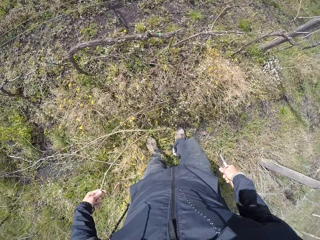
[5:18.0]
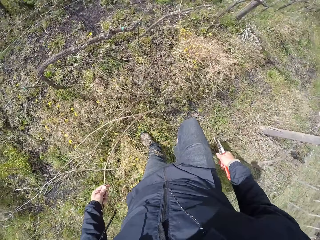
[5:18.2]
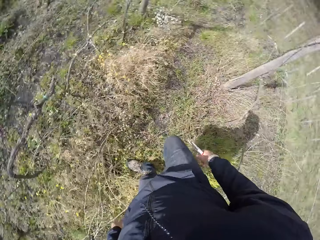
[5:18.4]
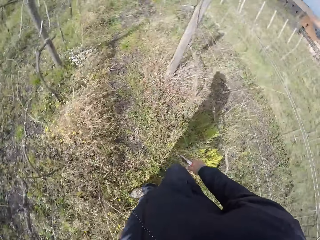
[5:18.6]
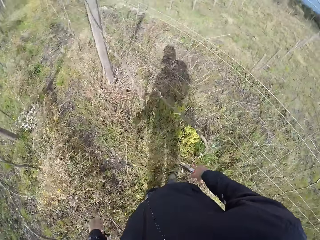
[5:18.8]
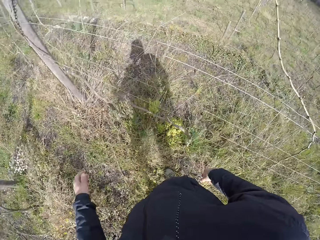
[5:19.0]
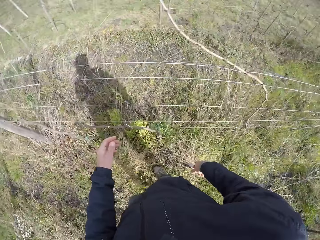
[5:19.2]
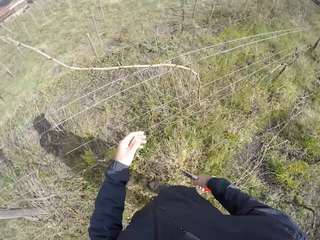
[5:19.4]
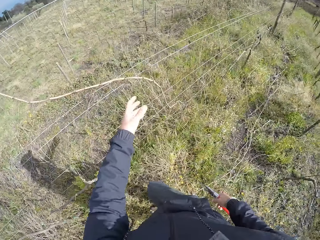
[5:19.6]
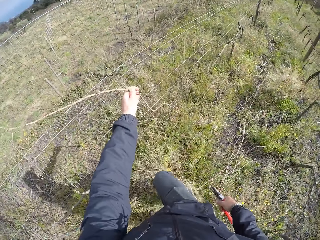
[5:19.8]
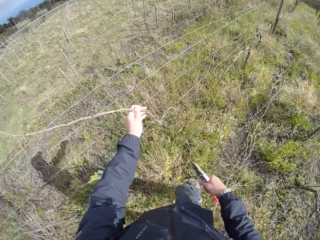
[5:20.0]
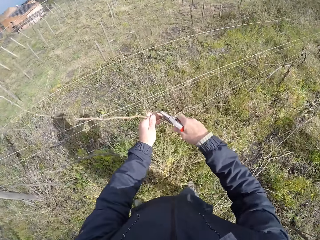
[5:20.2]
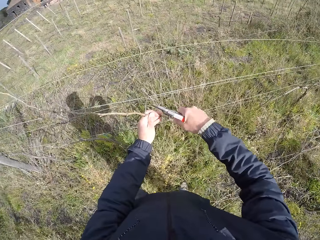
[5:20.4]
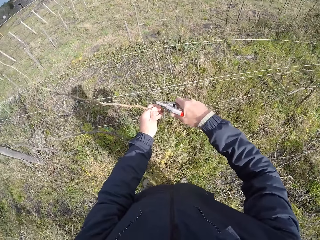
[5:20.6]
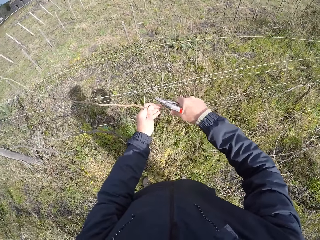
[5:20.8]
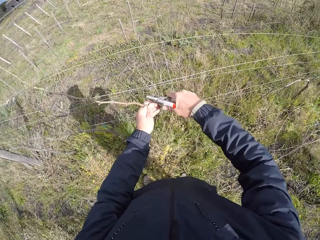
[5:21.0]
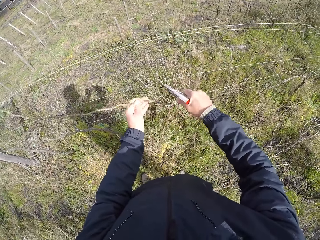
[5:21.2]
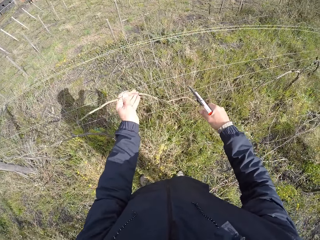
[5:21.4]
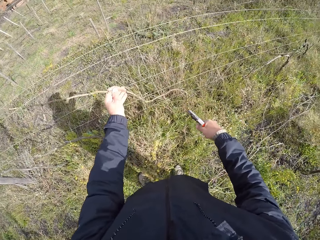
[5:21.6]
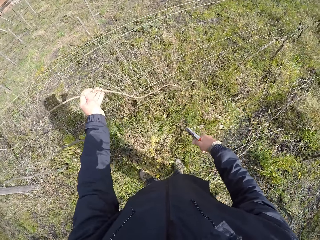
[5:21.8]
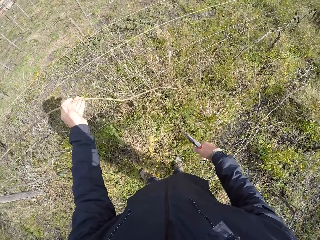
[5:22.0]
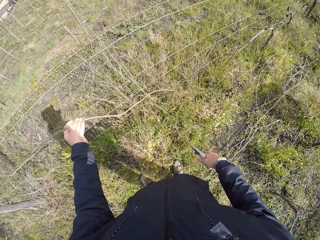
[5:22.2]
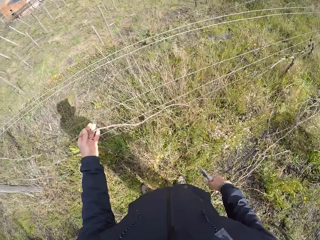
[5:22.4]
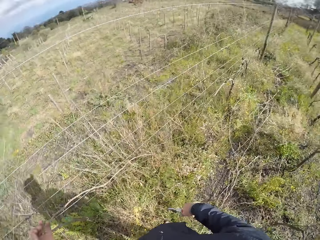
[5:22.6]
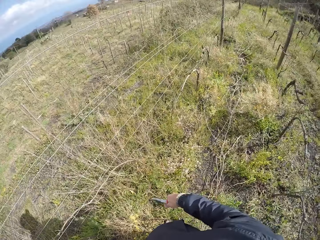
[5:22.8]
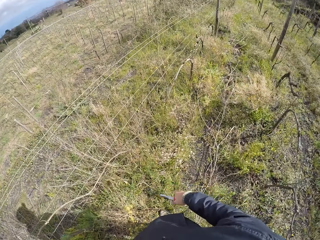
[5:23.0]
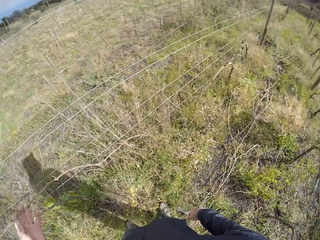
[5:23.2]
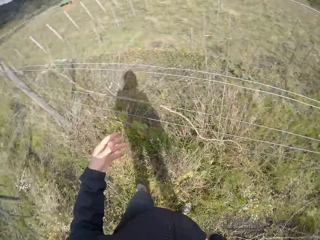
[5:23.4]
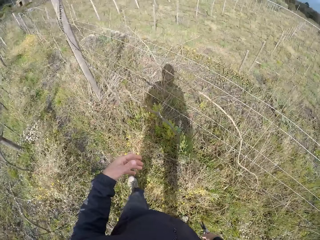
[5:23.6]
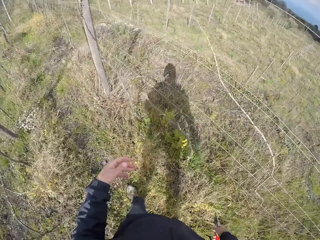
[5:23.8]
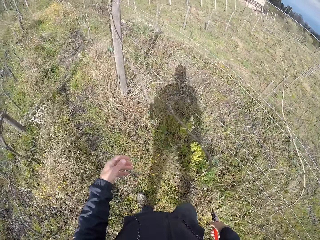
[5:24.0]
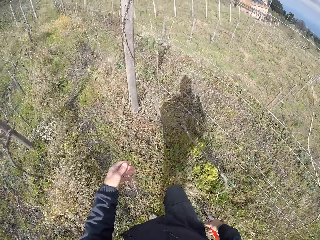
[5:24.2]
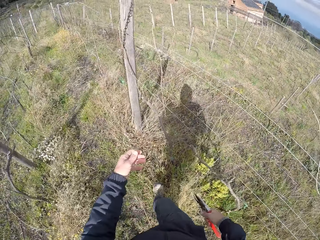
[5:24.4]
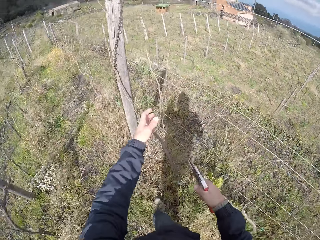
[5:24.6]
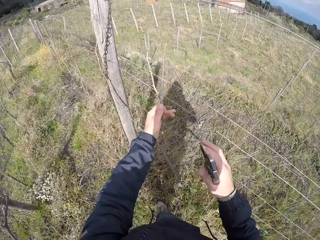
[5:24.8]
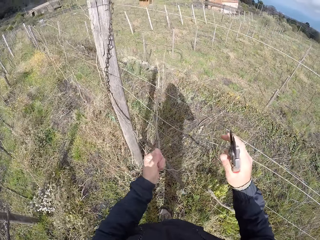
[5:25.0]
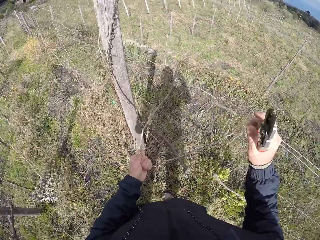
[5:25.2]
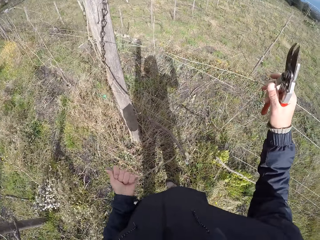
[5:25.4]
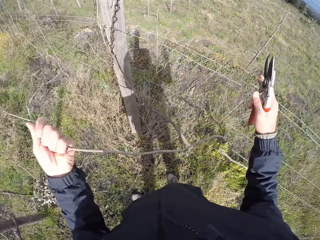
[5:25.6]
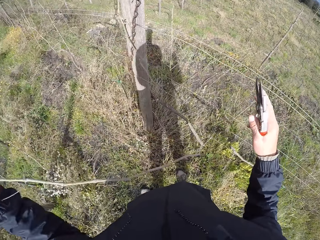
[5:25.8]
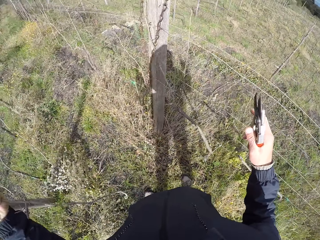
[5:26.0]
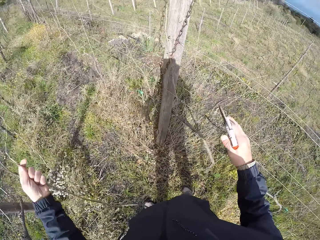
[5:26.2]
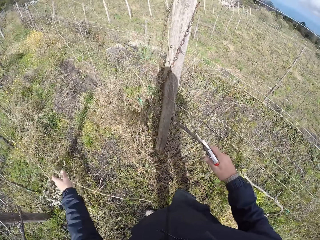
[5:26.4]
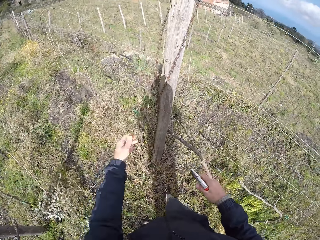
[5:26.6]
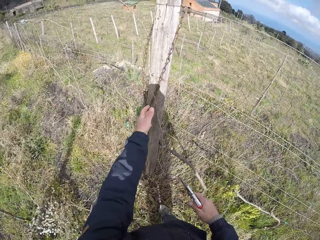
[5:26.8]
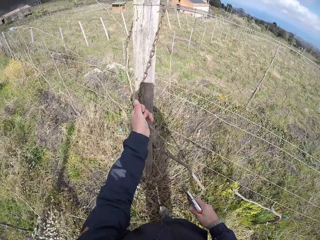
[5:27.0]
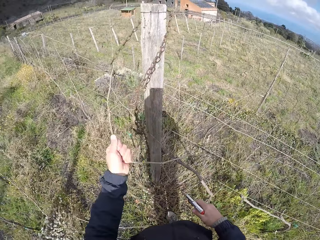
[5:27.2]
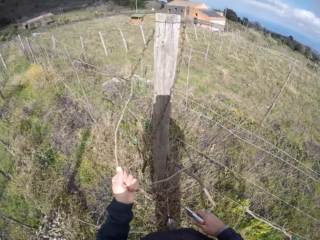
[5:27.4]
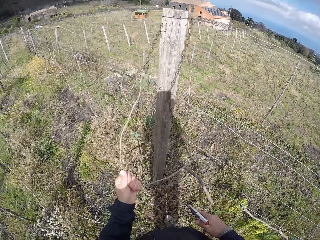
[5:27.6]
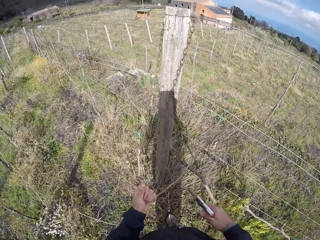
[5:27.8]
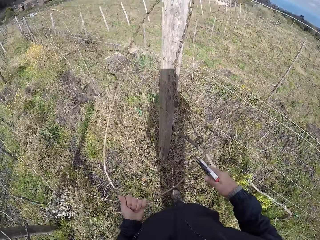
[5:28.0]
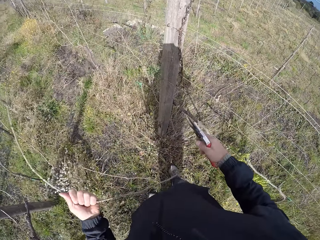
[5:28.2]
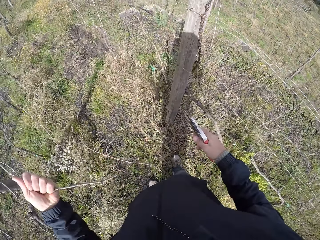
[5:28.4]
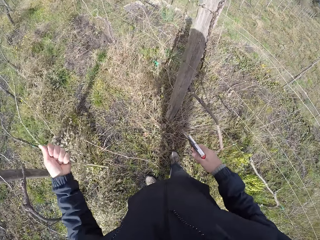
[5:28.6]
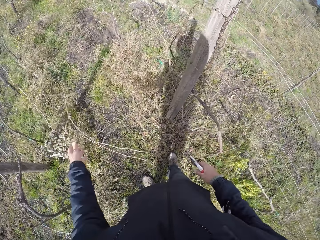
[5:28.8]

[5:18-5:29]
The camera wearer drops the twig on the field with his left hand. He holds a twig with his left hand. He pulls the branch. He cuts the twig with the plier in his right hand. He releases his hand from the twig. He turns around. He pulls off a twig with his left hand. He drops the twig on the field with his left hand.

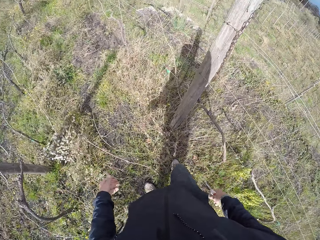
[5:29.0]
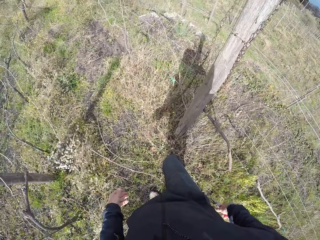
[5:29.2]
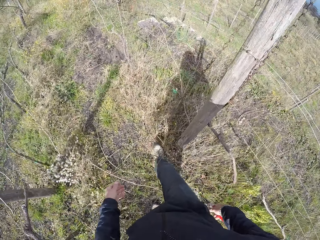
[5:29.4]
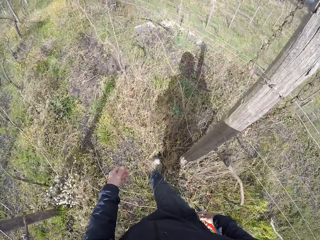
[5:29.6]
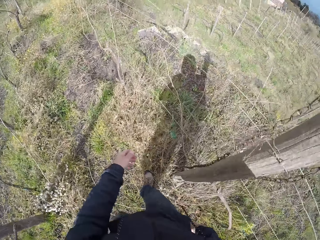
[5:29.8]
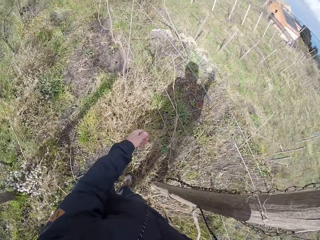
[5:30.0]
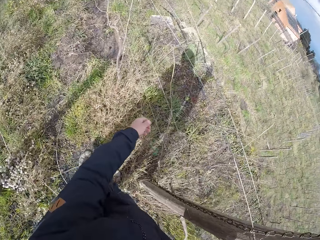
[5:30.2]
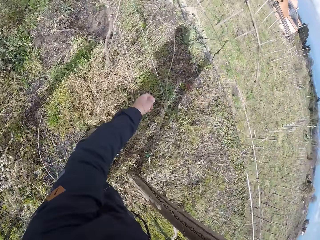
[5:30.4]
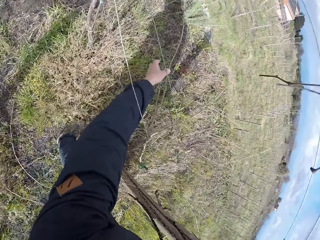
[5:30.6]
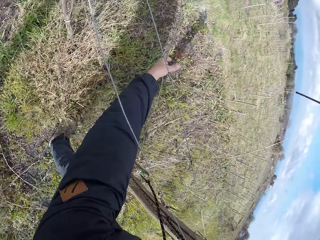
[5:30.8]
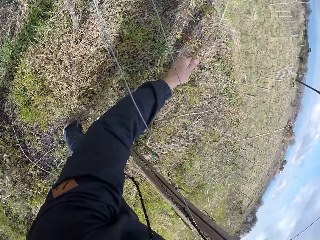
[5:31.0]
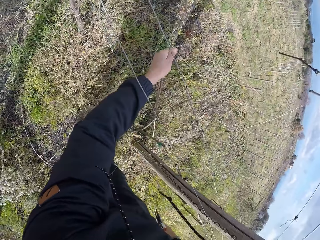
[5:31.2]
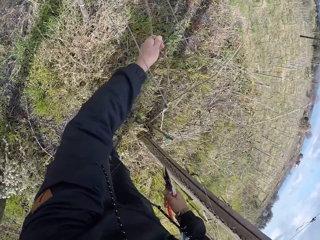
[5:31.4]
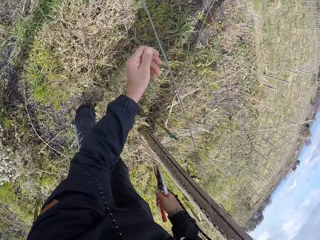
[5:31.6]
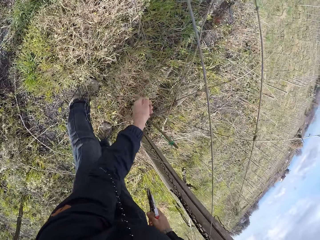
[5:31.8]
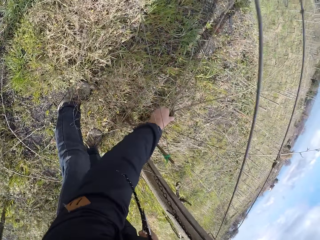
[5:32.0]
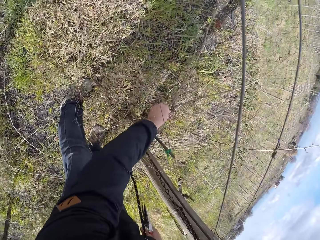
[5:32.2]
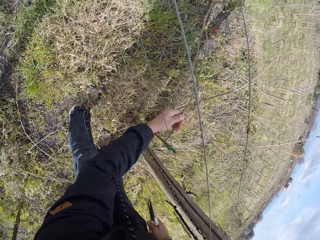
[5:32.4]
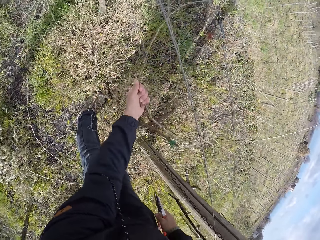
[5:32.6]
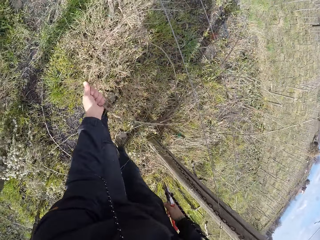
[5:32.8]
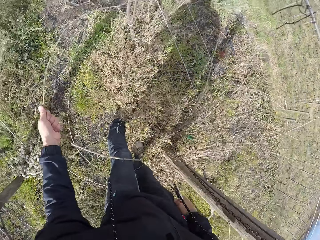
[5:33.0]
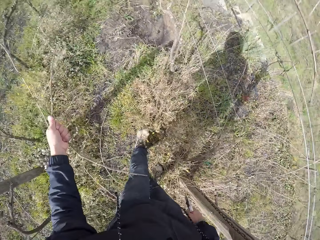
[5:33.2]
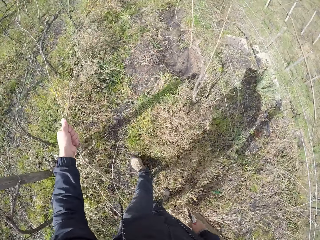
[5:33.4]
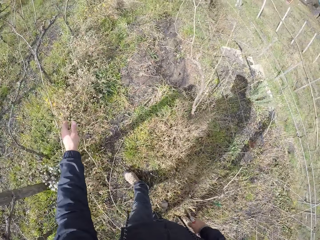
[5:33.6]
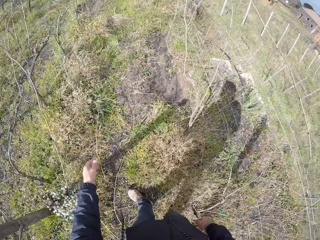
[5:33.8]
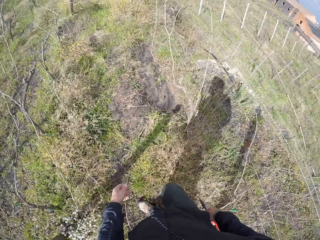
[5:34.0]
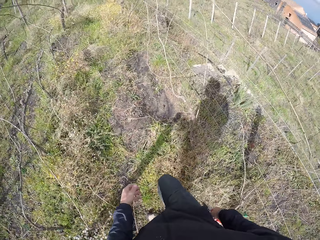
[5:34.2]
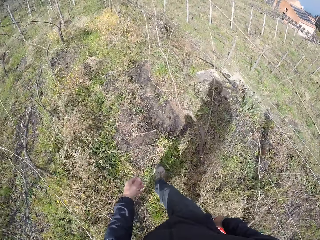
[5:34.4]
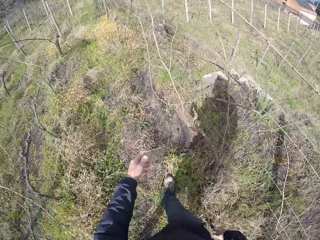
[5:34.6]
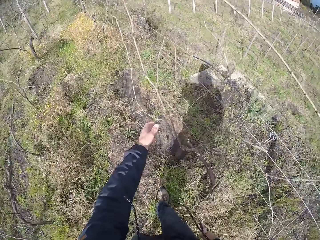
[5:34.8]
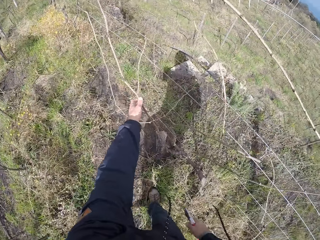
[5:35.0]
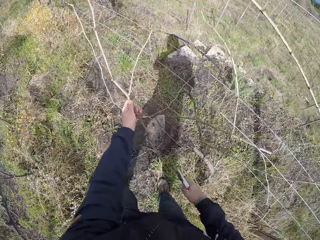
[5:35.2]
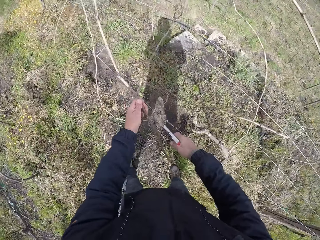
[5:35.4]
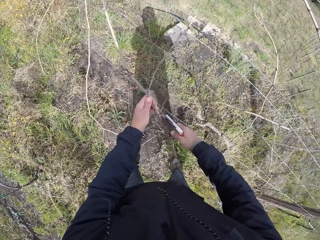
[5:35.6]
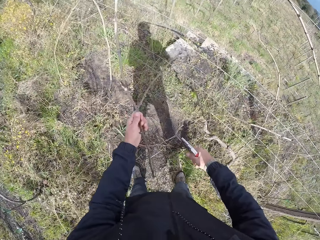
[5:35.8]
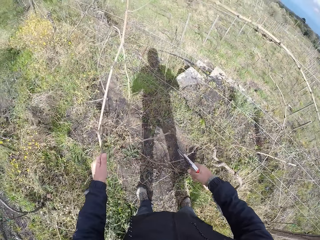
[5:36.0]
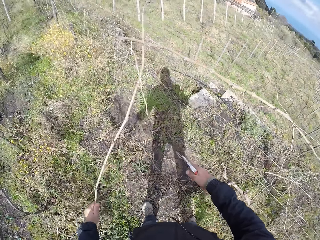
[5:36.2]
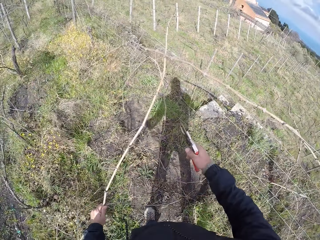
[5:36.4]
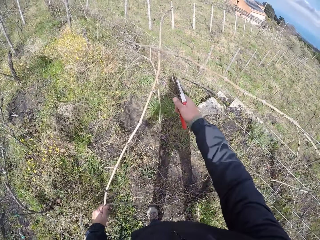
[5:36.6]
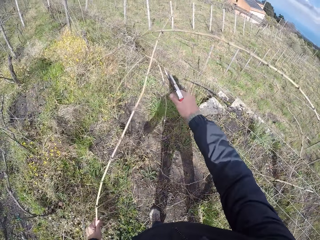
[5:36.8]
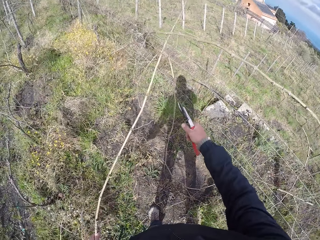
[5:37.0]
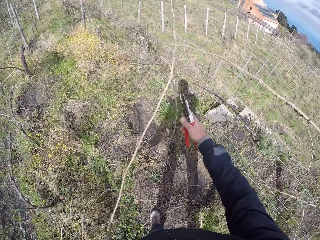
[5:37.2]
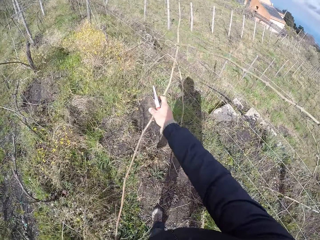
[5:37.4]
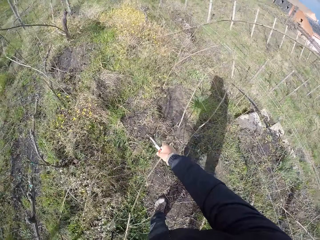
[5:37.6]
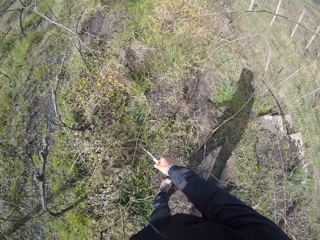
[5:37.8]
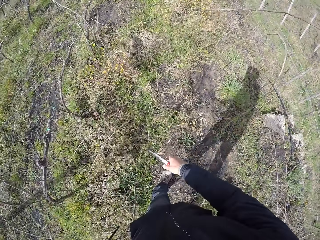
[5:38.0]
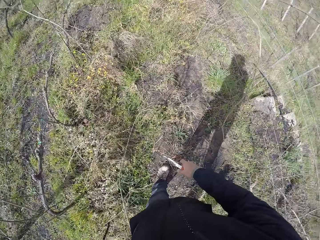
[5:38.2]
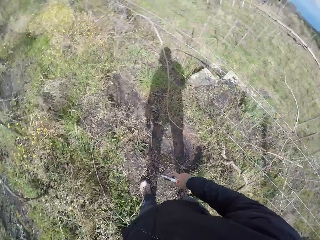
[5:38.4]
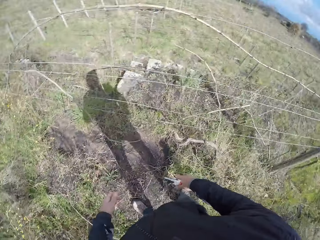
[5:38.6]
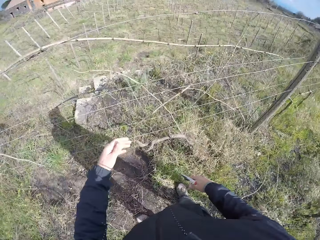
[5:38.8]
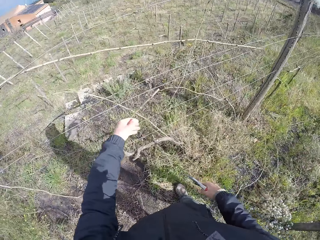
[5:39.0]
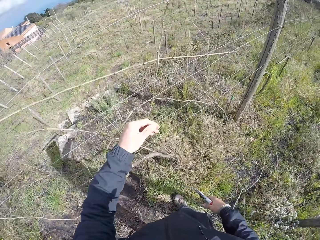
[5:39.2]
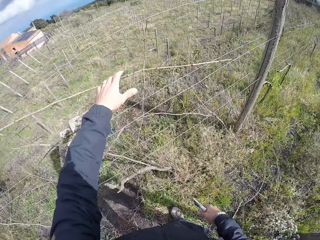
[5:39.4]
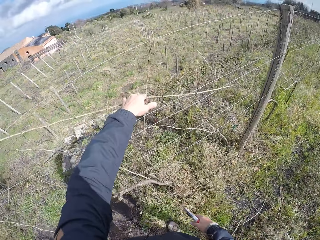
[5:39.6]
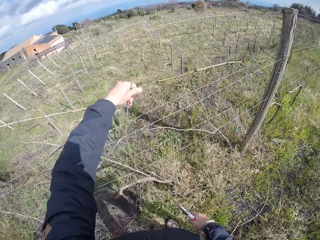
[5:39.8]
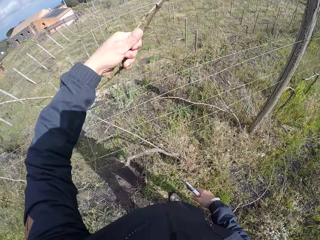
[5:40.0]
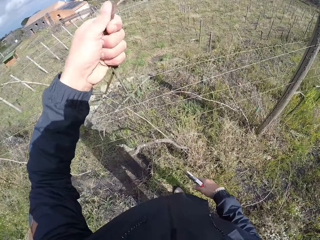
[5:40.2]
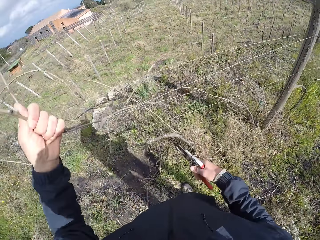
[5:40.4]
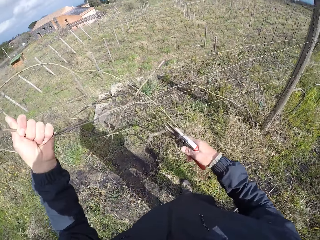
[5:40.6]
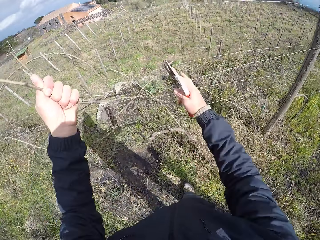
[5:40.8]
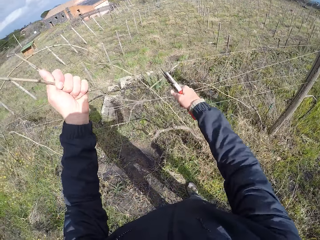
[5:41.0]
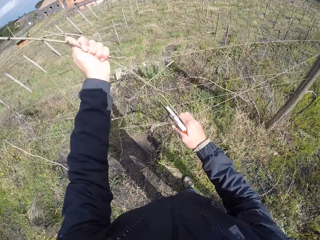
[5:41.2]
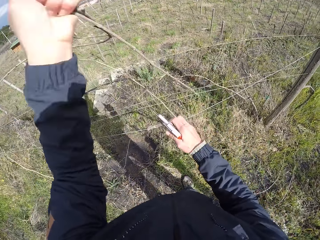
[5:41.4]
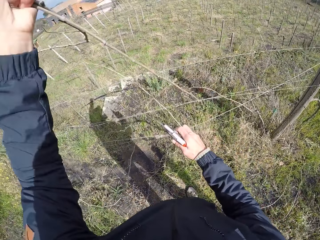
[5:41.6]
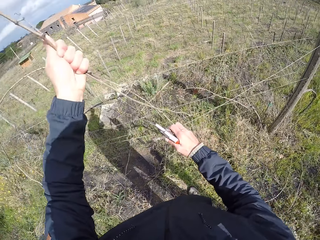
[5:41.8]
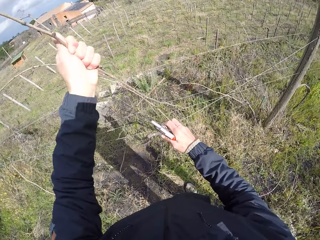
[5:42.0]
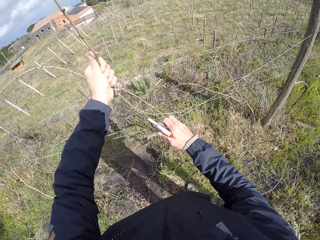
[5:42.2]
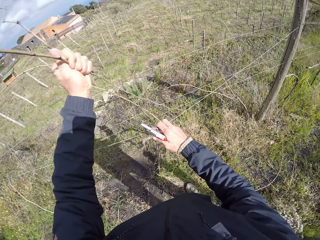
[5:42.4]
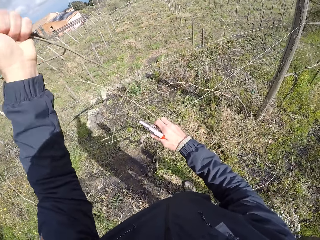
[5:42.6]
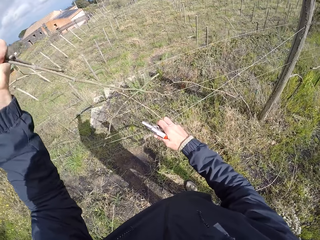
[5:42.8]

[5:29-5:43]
The camera wearer walks around. He pulls a branch. He walks around. He cuts the twig with the plier in his right hand. He drops the twig on the field with his left hand. He pulls off a twig with his left hand.
